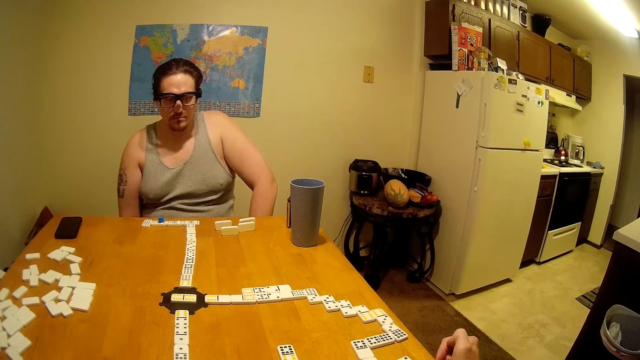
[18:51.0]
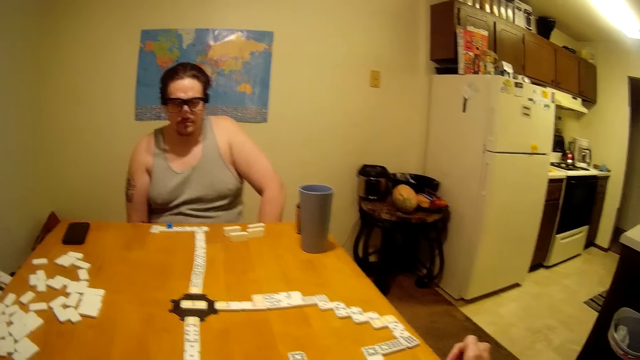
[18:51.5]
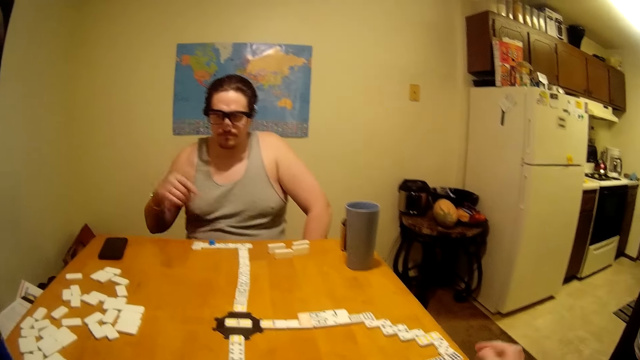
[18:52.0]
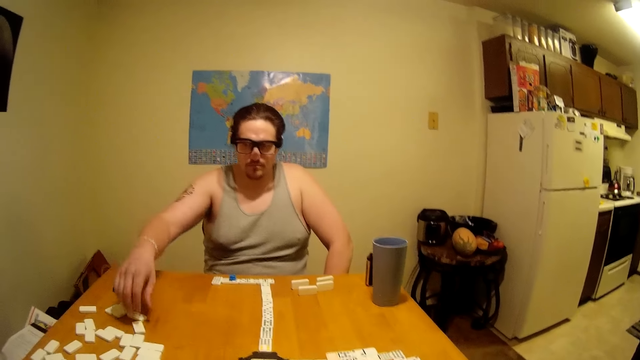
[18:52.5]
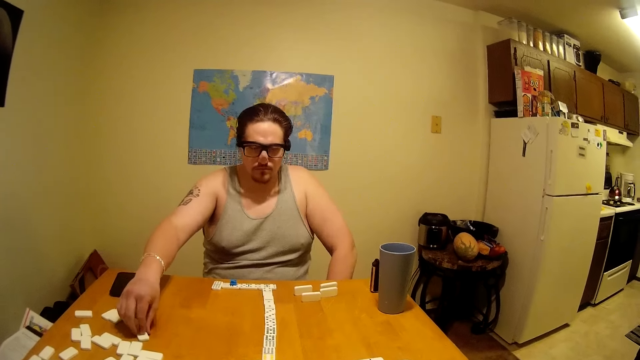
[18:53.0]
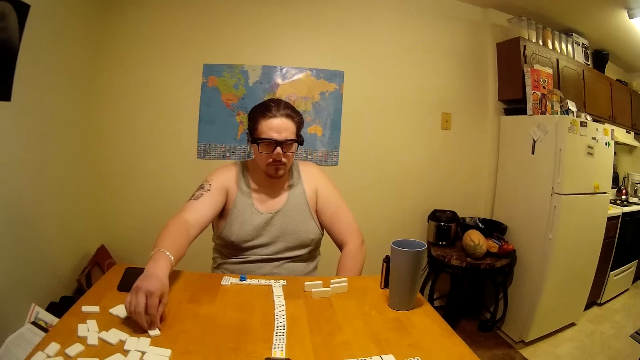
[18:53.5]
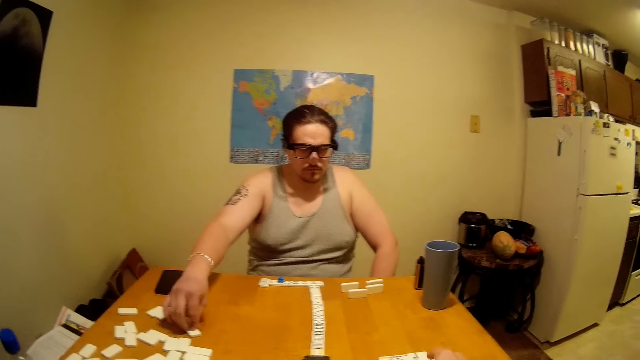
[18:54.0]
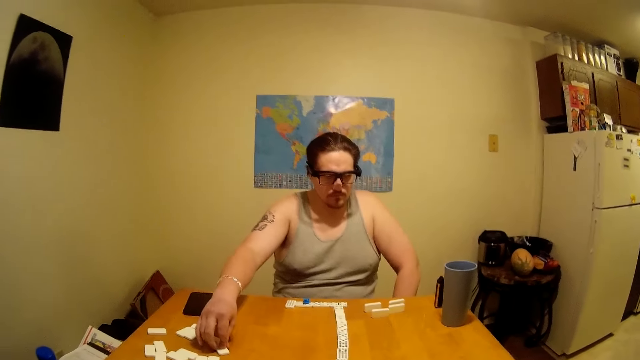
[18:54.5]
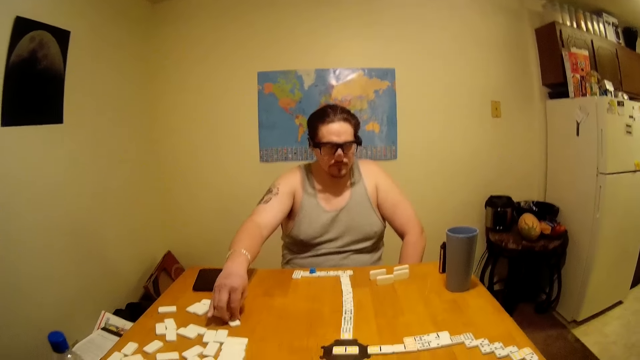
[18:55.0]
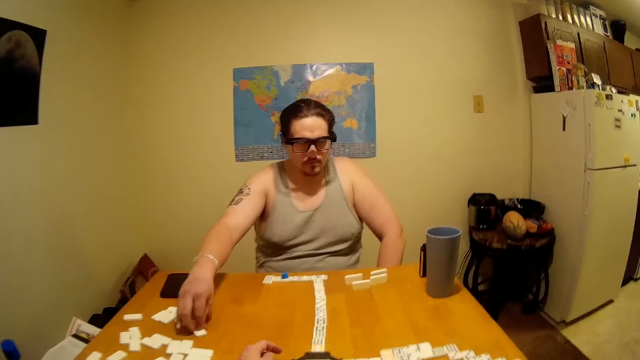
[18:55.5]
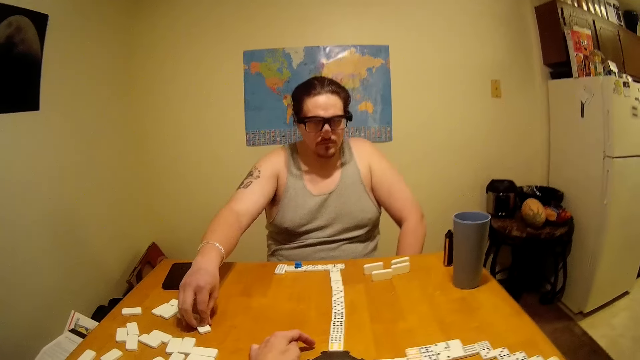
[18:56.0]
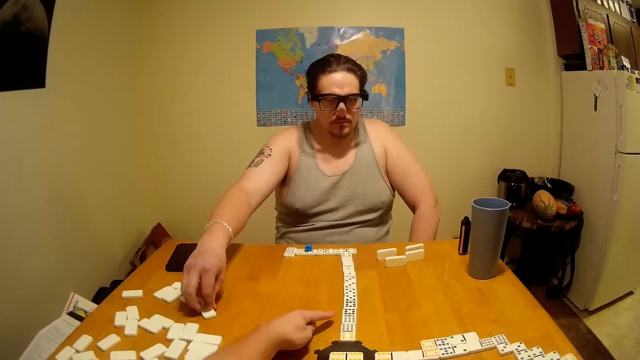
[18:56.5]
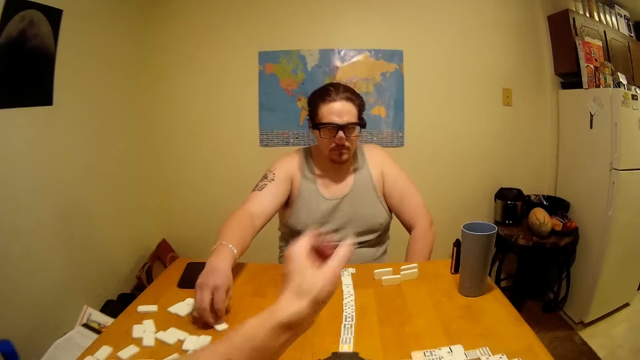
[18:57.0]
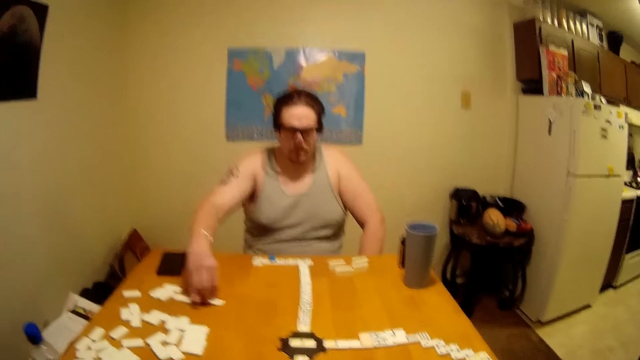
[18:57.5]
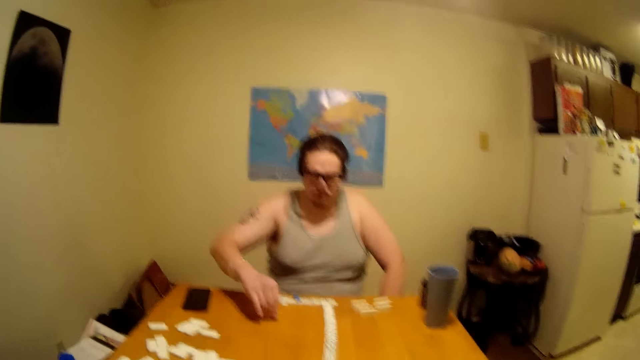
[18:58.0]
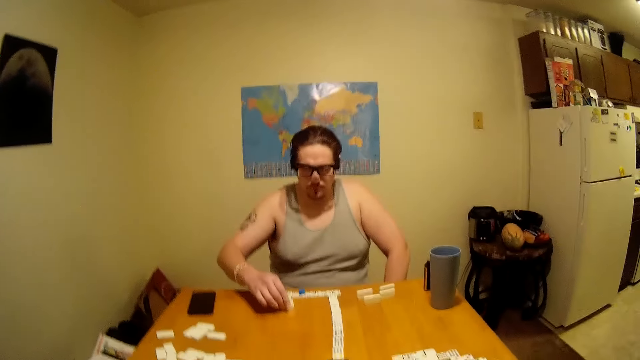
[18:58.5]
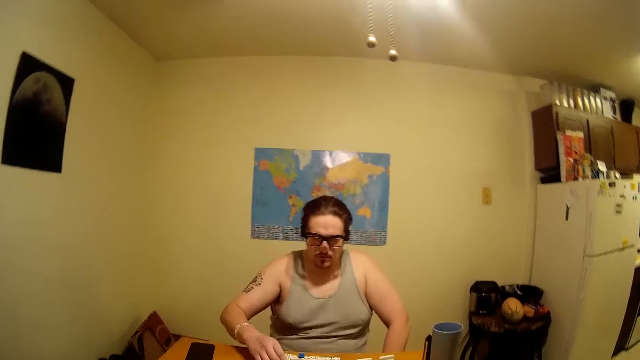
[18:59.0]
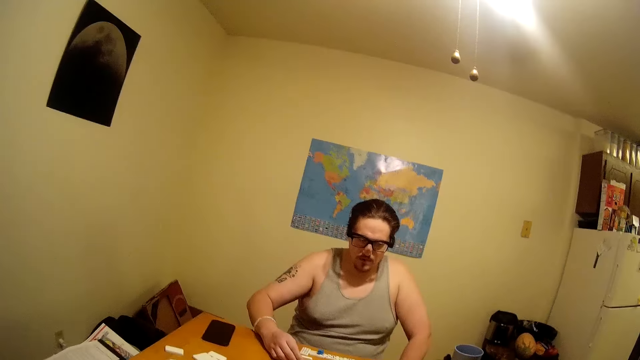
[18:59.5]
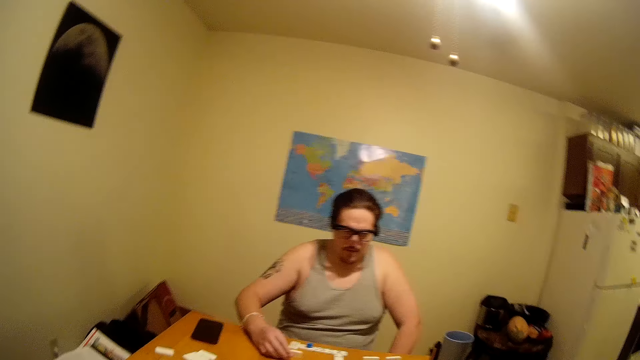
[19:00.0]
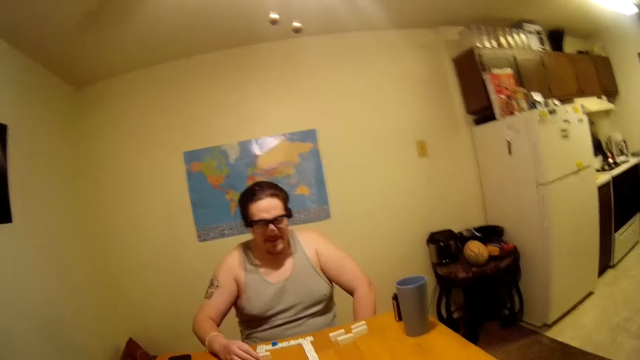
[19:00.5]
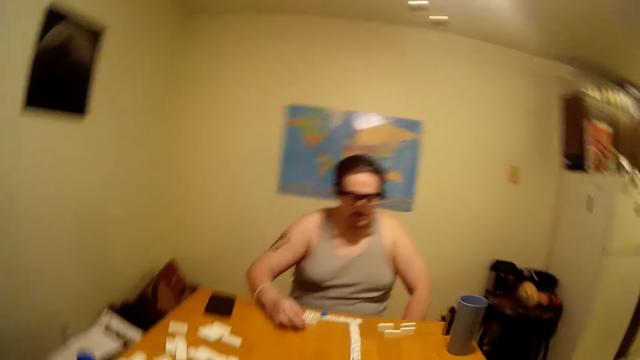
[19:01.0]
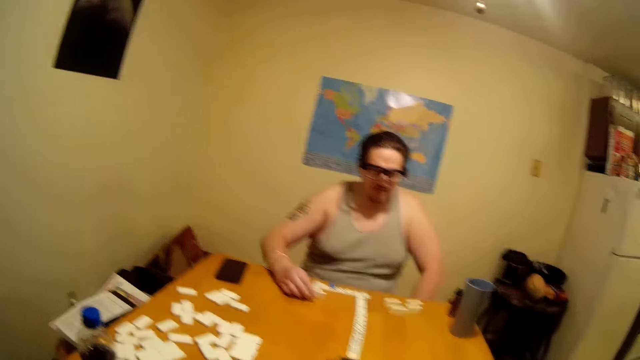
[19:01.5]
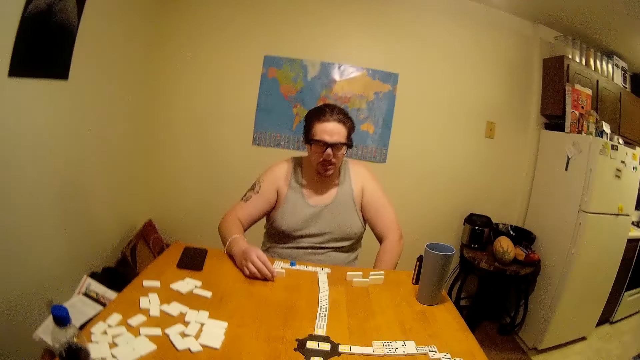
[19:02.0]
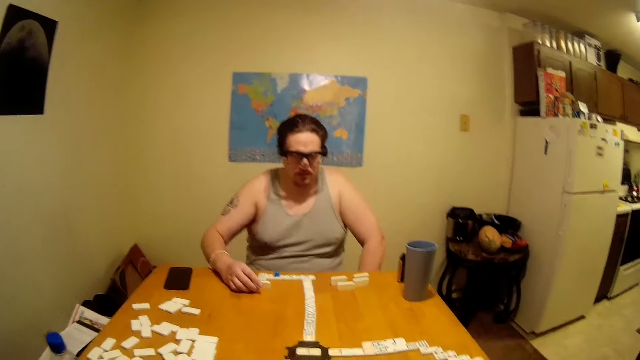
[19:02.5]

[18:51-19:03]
A person plays the dominoes while talking. The camera wearer talks. The person picks up dominoes.

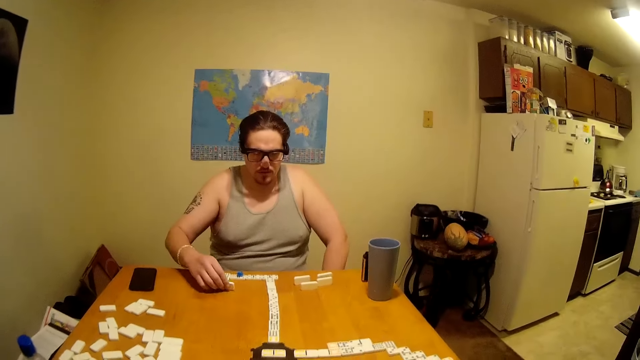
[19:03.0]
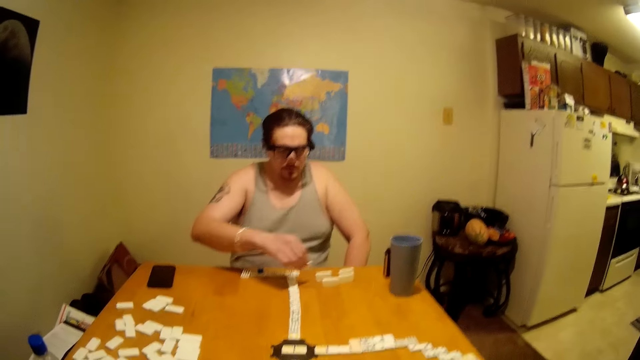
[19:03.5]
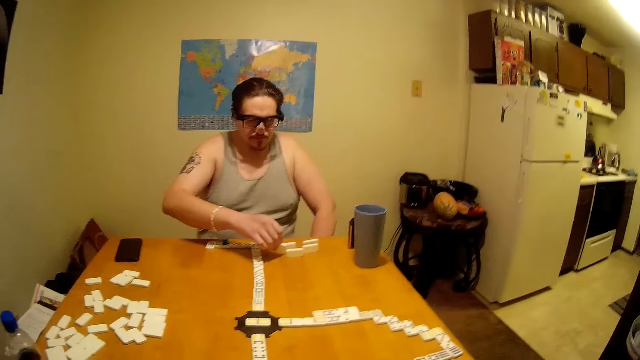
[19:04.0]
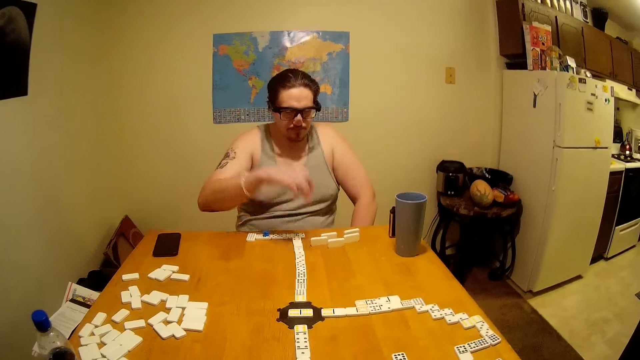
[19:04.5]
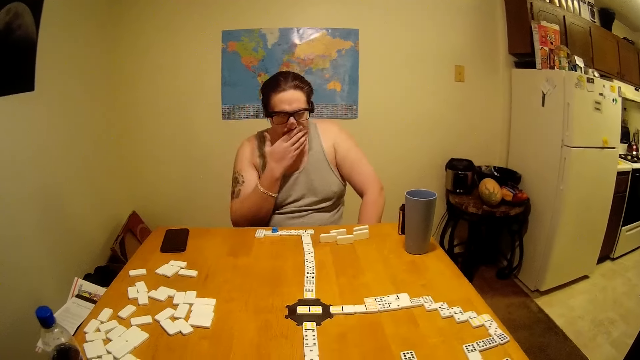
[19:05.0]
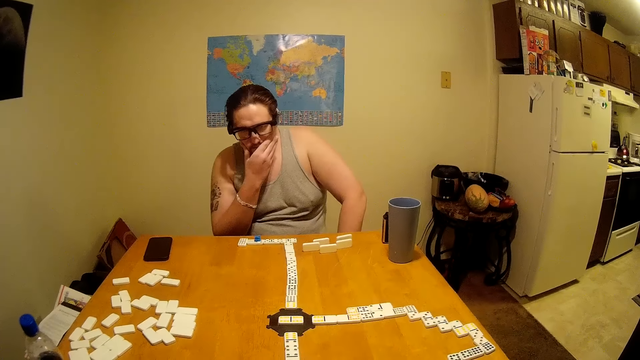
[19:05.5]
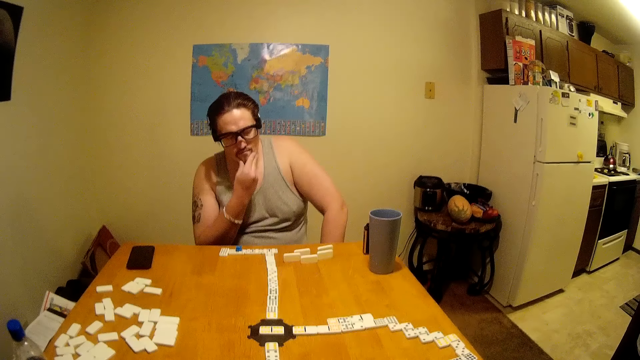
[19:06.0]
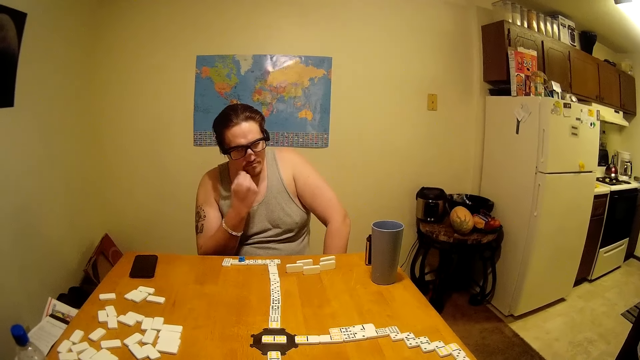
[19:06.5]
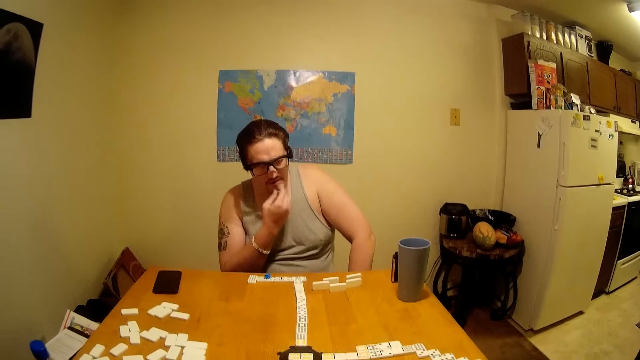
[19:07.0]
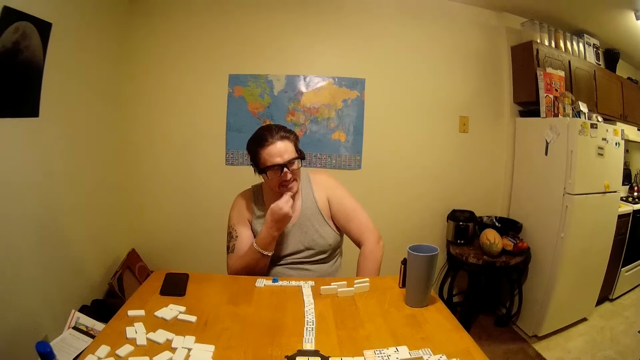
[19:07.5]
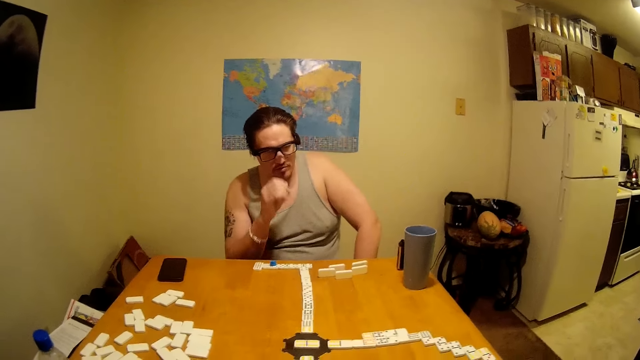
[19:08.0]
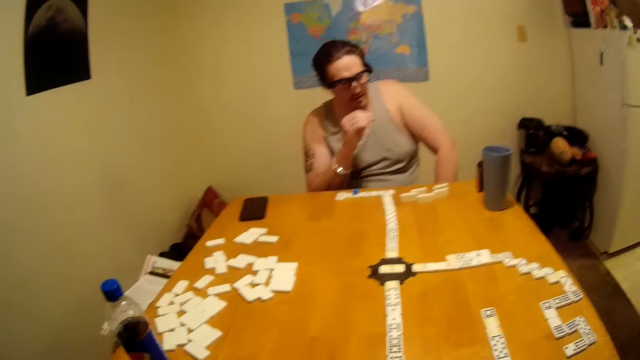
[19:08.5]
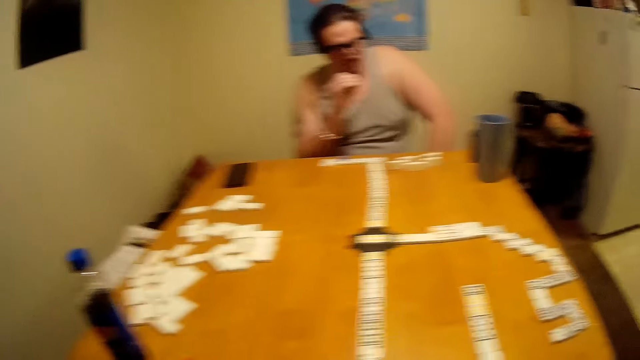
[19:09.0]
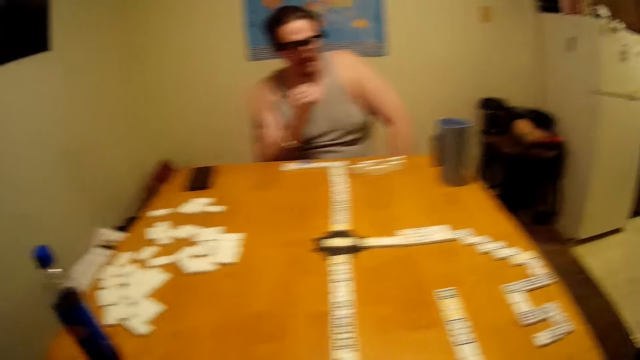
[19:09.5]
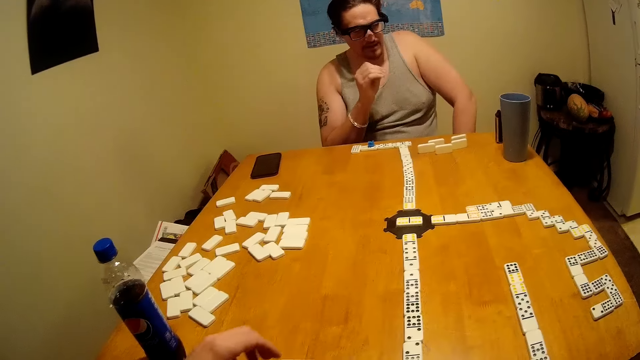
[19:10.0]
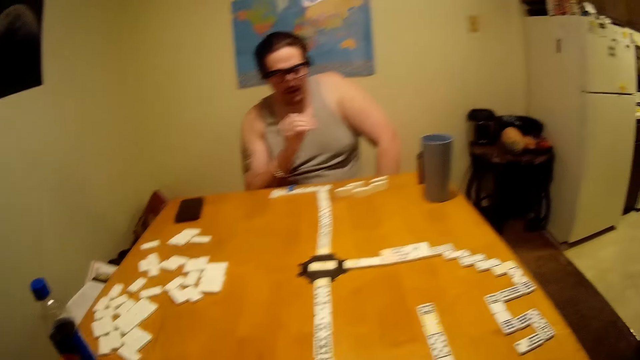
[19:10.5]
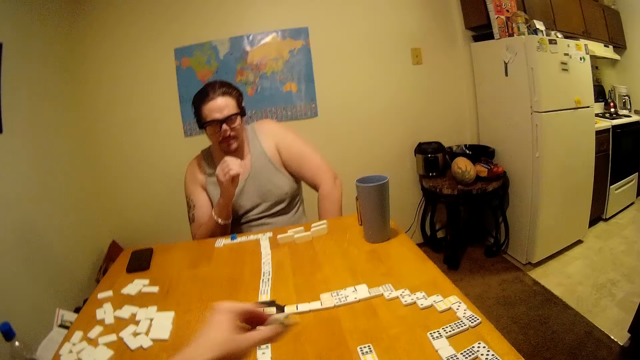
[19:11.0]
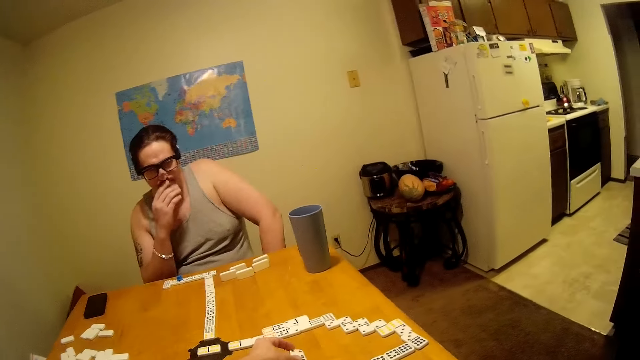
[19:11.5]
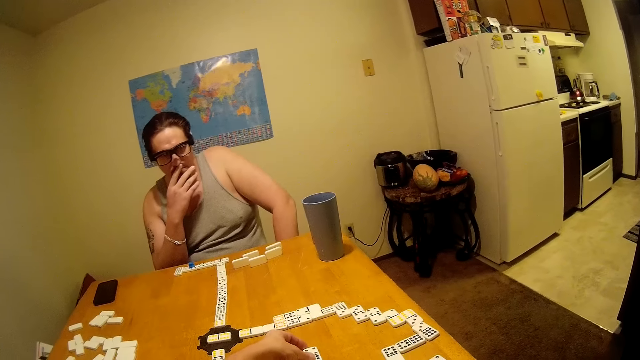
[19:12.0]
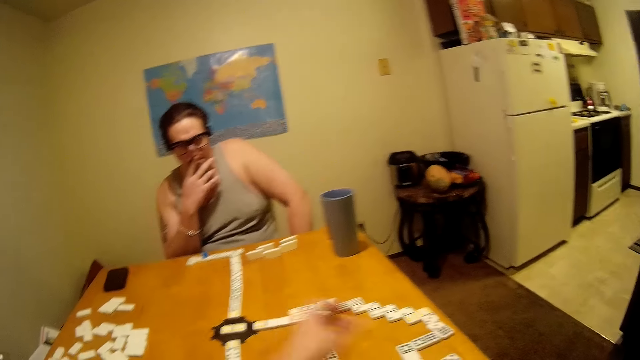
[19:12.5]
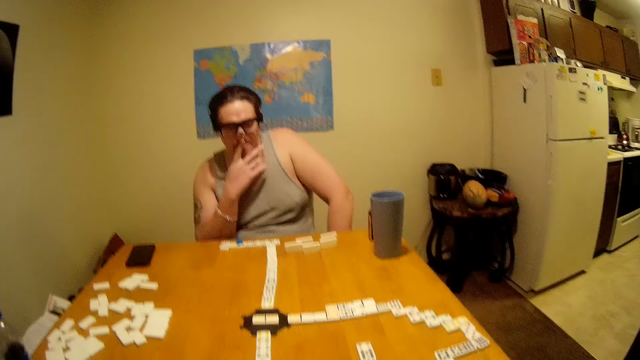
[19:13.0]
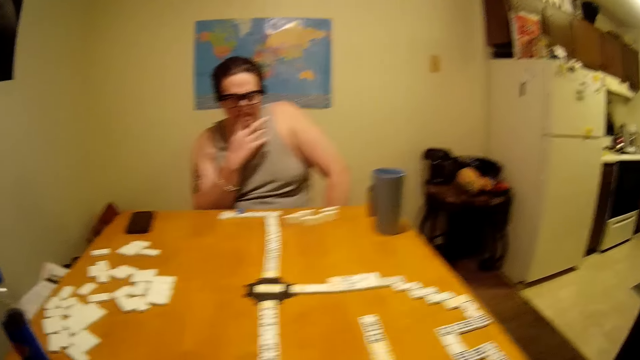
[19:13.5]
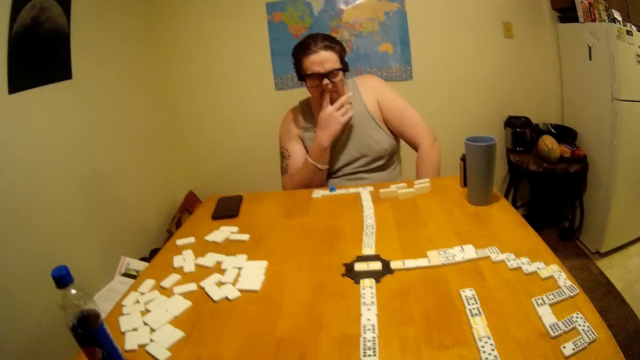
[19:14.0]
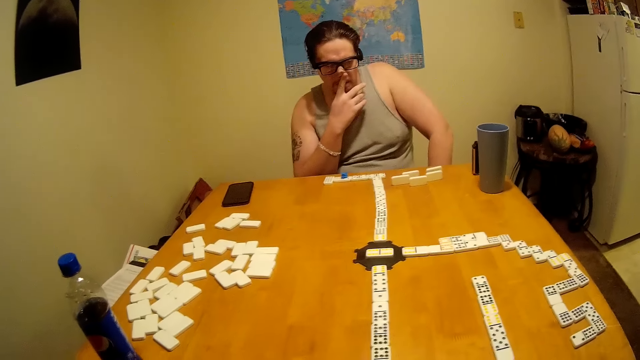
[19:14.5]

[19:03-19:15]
A person places aside dominoes, touches his mouth, rubs his chin, talks, and shakes his hand. The camera wearer plays. The person touches his mouth.
